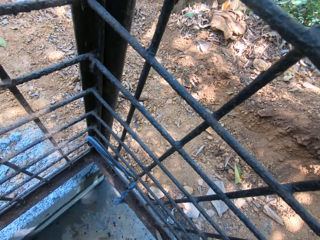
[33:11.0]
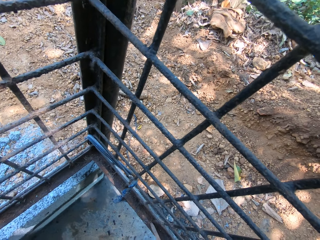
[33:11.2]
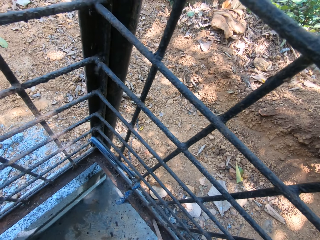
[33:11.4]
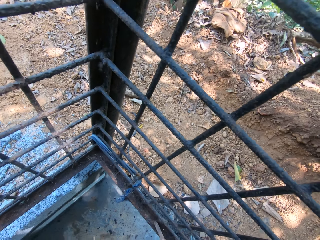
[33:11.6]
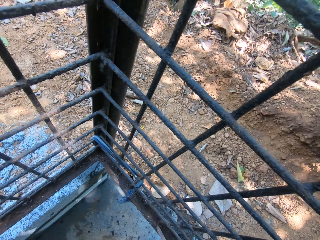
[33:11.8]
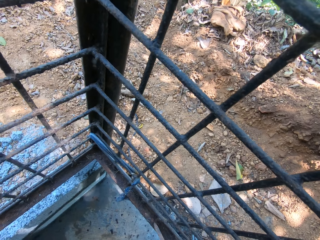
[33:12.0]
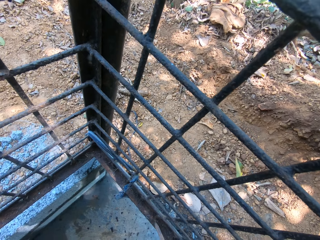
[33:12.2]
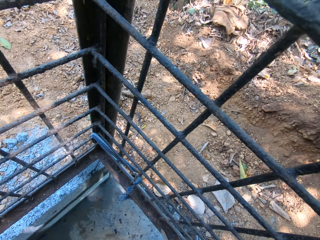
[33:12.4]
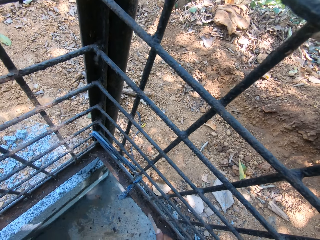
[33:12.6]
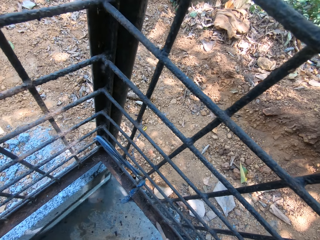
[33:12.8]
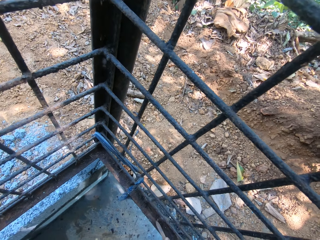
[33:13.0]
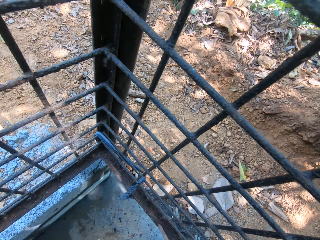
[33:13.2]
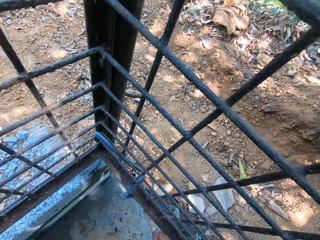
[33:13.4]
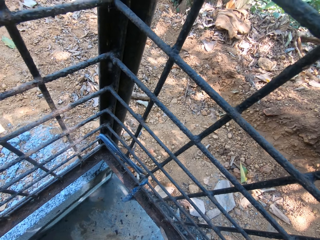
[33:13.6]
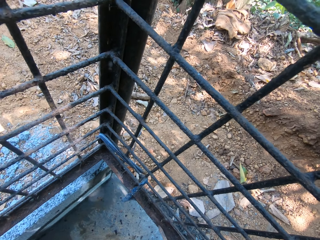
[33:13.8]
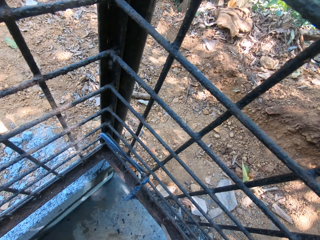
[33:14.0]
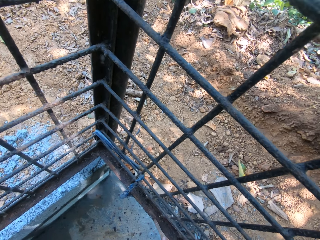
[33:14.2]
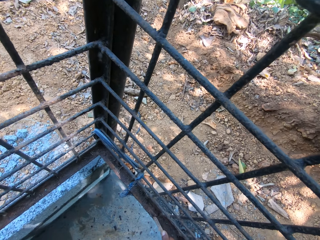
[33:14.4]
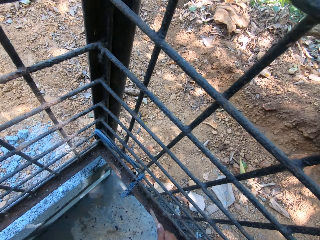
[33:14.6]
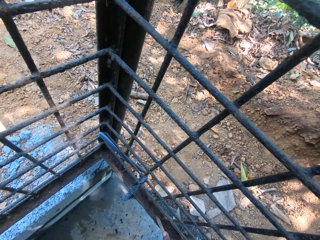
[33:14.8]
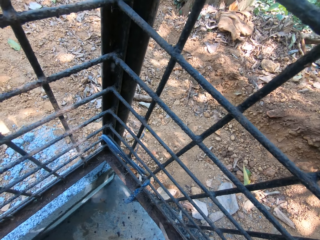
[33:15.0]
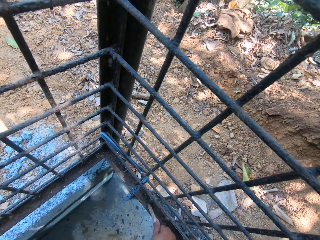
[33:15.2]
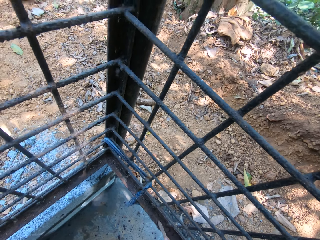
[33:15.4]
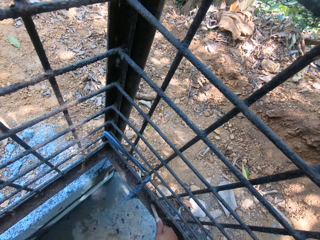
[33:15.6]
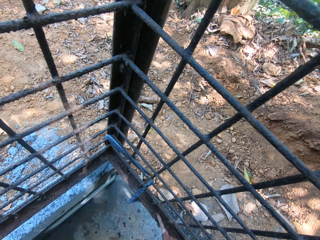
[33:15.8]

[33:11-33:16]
The camera wearer sands the metal grill.

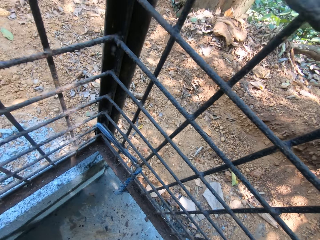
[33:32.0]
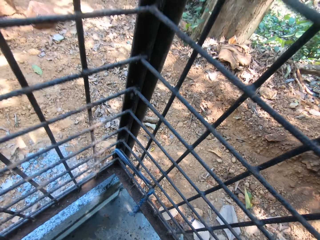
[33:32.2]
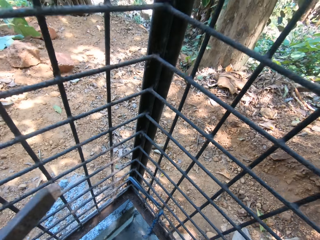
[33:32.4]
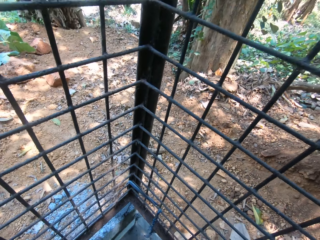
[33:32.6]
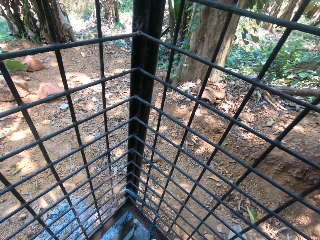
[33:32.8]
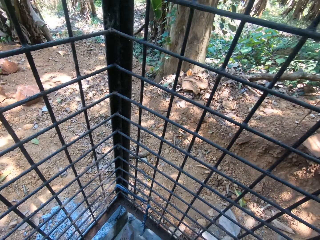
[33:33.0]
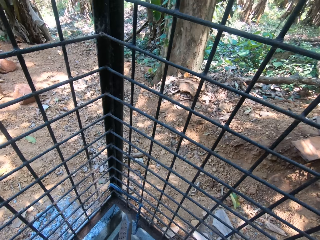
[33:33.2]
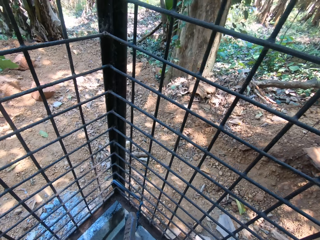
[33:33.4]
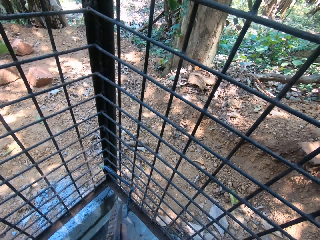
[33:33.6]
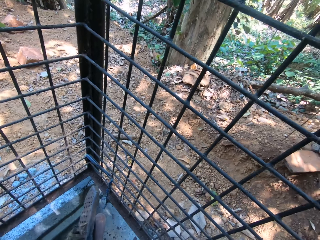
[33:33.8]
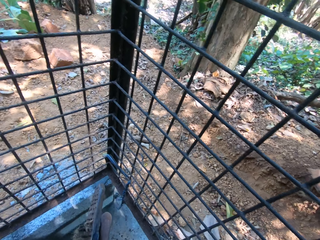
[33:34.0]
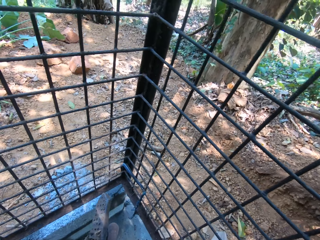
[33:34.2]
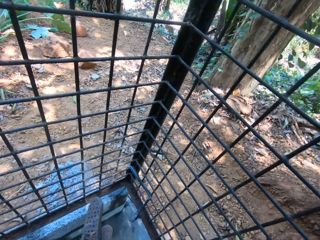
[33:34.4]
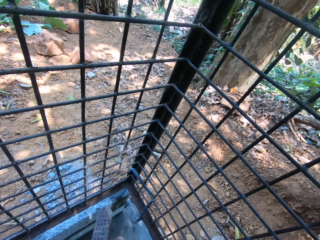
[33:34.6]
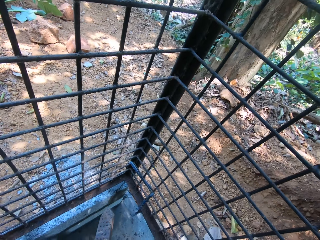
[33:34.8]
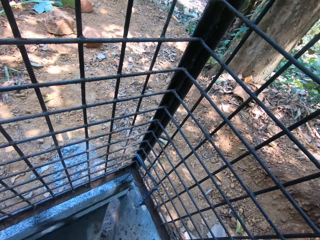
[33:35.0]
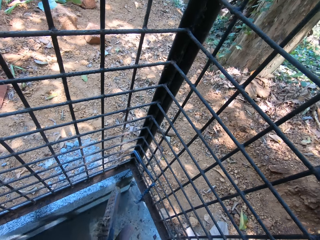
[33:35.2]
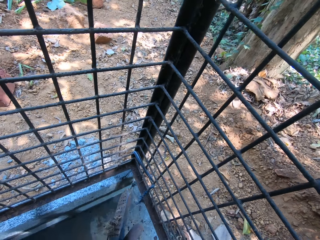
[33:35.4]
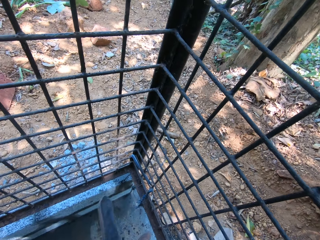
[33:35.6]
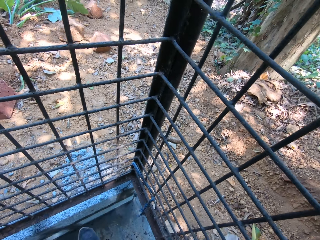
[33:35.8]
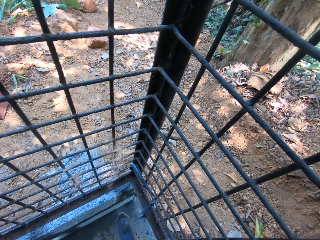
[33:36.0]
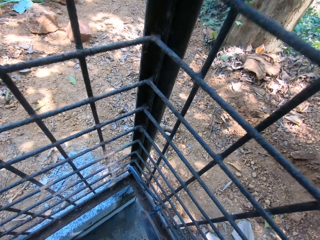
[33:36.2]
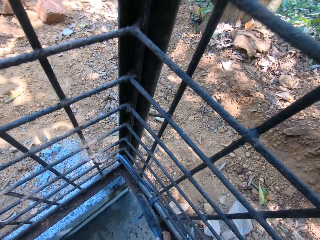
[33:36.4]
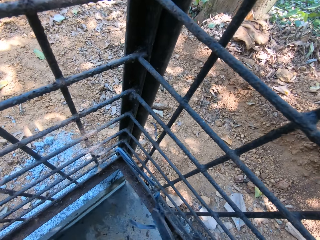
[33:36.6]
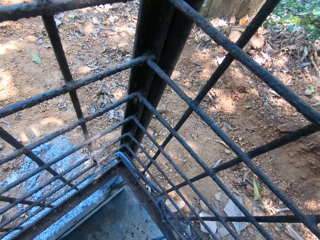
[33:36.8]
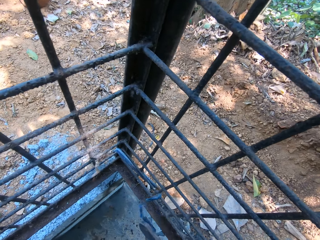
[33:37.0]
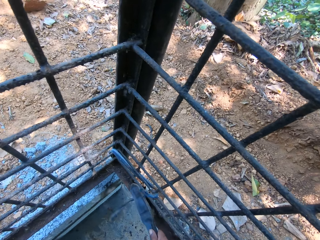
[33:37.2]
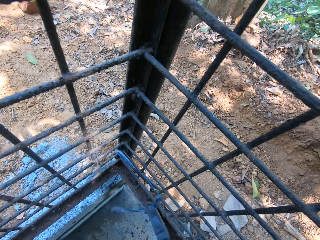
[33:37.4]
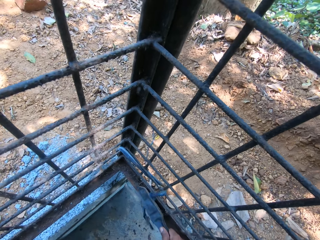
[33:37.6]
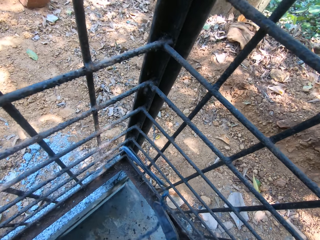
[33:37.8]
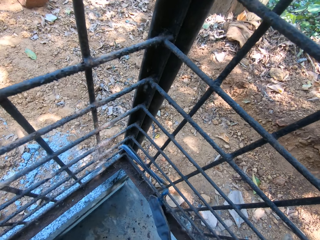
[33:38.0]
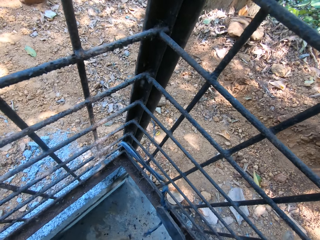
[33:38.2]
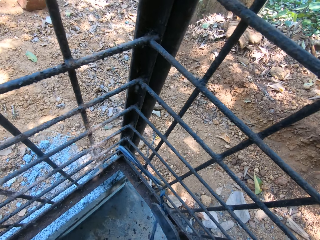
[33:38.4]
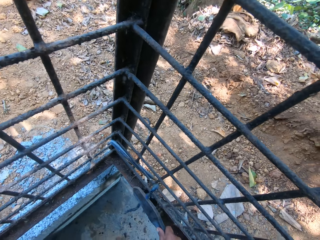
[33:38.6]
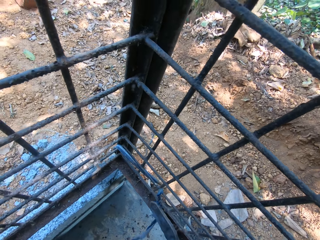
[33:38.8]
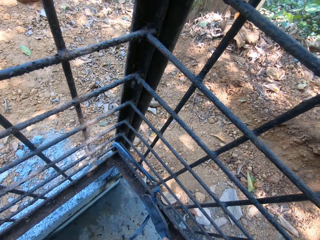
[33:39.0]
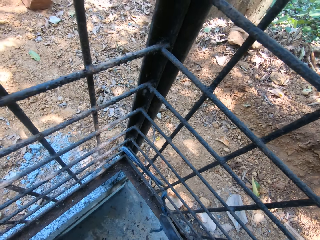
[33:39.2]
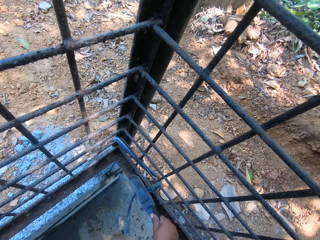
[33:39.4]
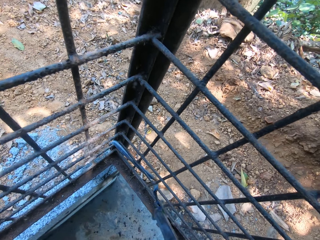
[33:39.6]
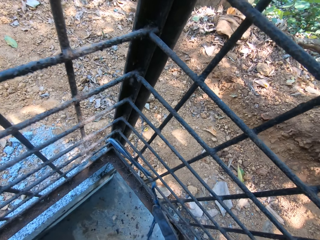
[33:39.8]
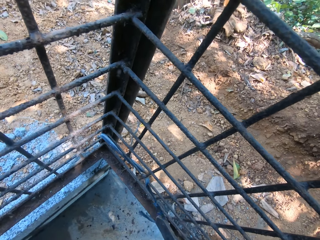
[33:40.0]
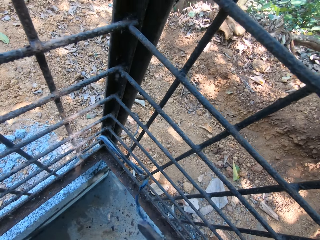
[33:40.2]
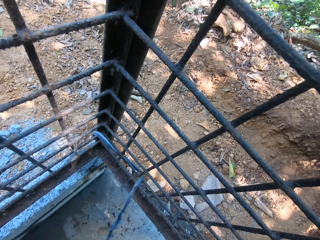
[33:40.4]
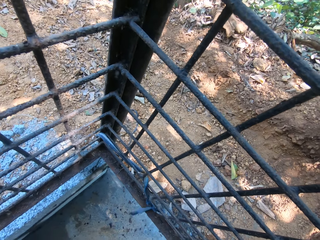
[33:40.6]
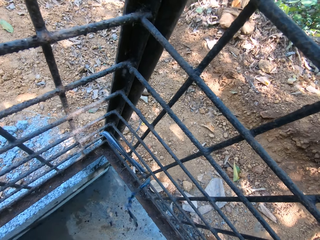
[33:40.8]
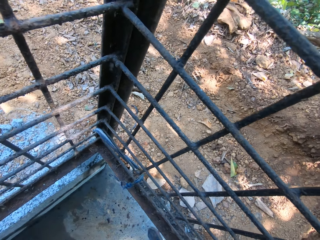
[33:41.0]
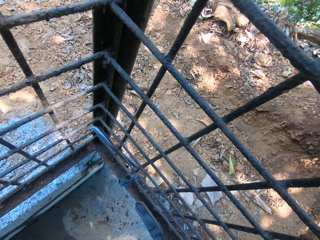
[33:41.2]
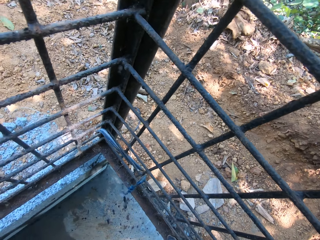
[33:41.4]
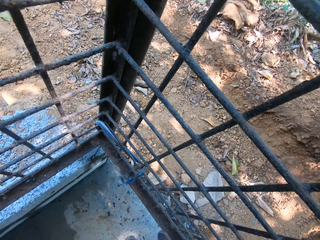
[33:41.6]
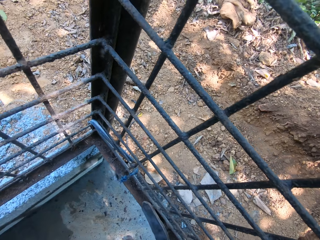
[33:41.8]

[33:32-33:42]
The camera wearer looks around. They sand the grill.

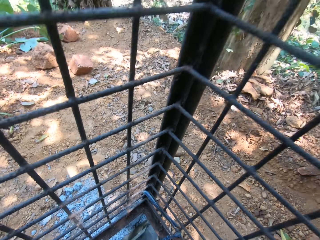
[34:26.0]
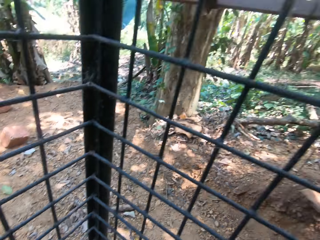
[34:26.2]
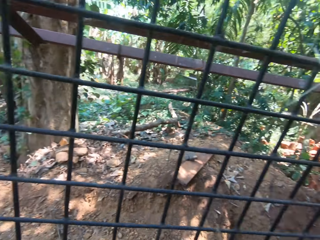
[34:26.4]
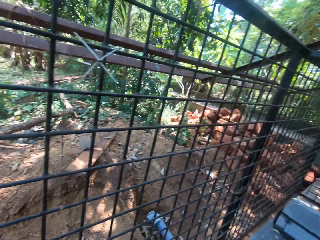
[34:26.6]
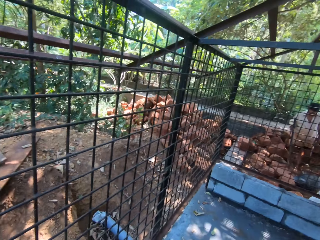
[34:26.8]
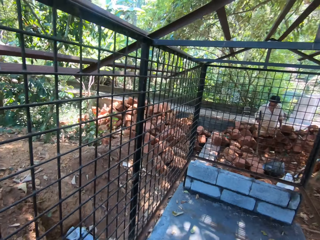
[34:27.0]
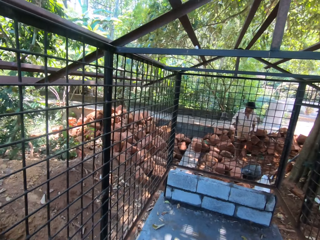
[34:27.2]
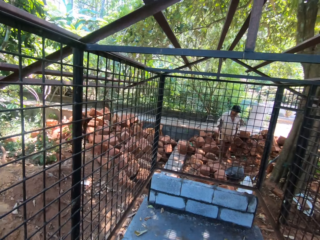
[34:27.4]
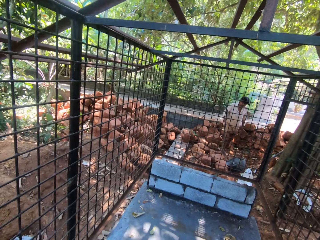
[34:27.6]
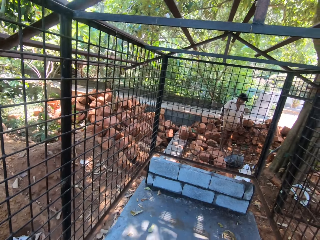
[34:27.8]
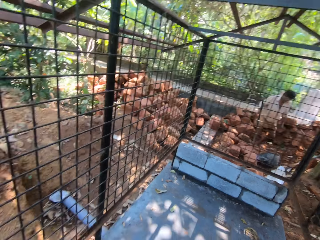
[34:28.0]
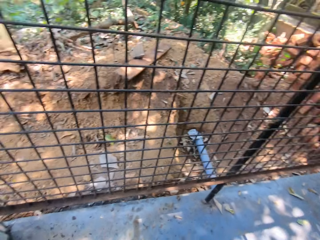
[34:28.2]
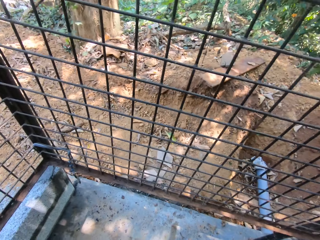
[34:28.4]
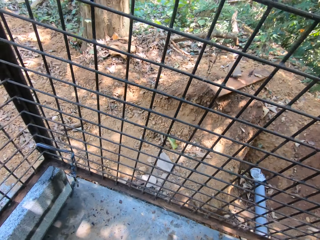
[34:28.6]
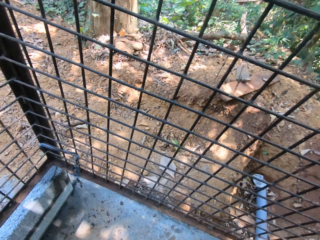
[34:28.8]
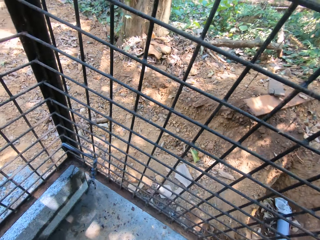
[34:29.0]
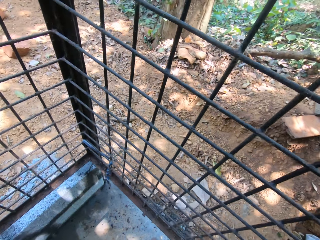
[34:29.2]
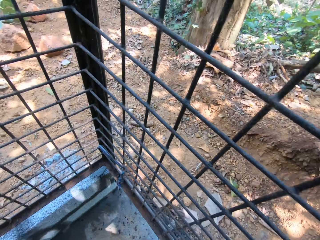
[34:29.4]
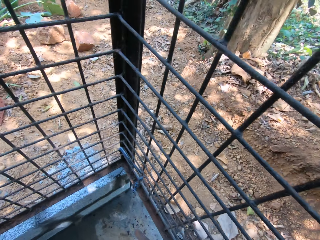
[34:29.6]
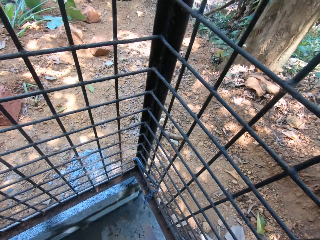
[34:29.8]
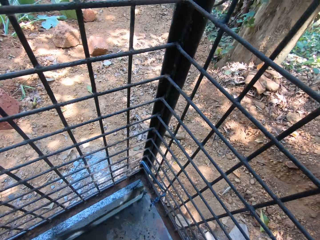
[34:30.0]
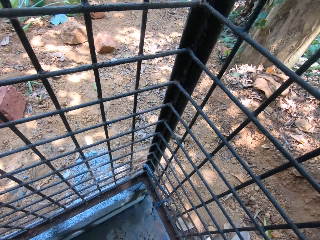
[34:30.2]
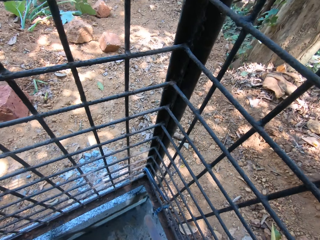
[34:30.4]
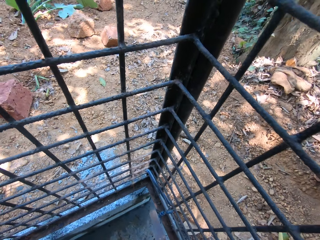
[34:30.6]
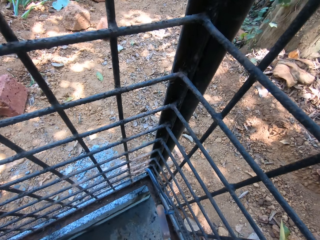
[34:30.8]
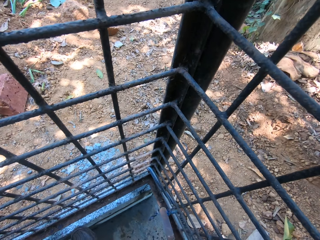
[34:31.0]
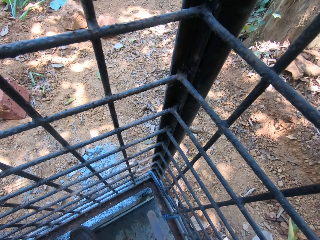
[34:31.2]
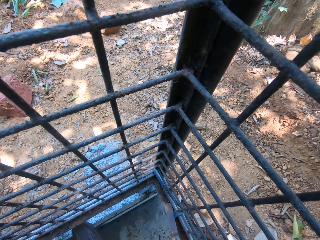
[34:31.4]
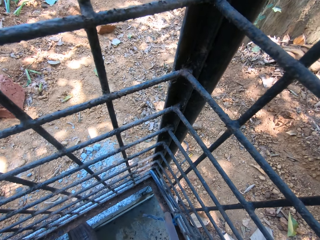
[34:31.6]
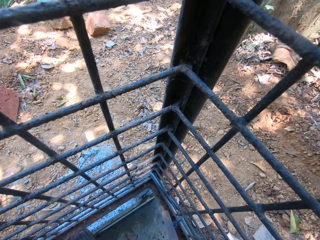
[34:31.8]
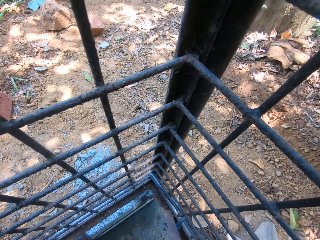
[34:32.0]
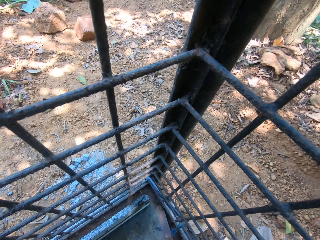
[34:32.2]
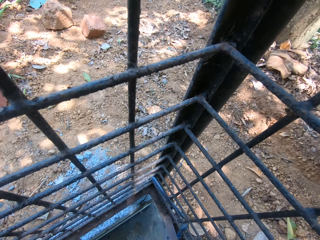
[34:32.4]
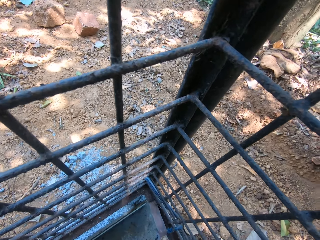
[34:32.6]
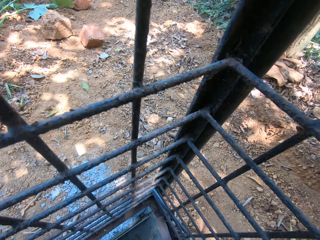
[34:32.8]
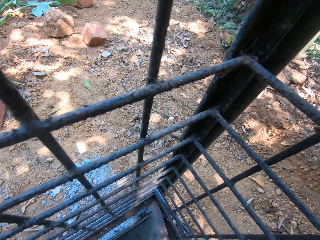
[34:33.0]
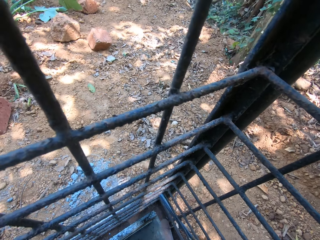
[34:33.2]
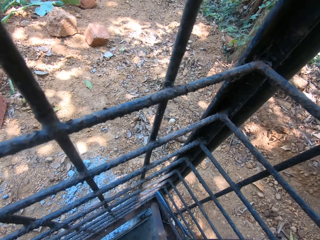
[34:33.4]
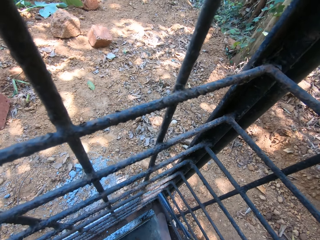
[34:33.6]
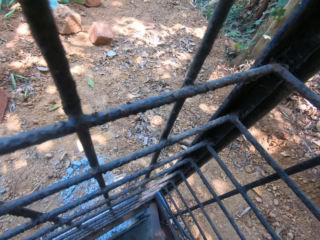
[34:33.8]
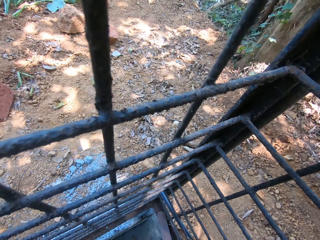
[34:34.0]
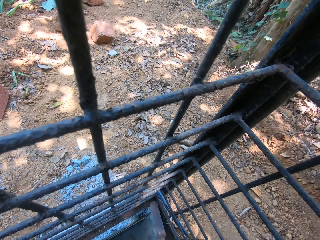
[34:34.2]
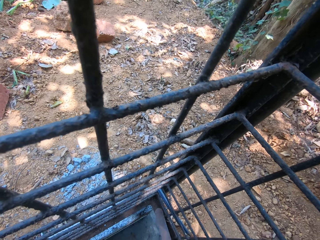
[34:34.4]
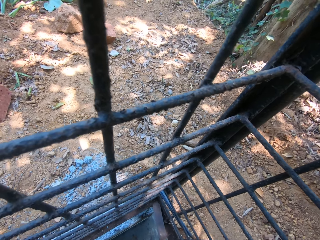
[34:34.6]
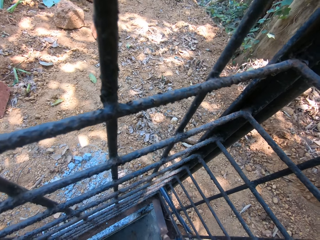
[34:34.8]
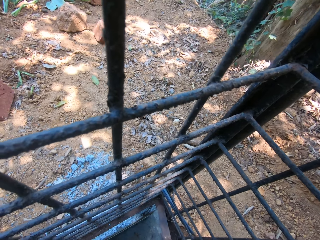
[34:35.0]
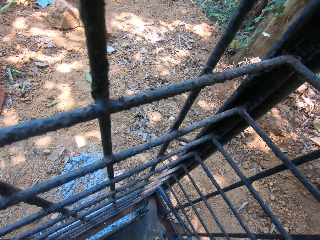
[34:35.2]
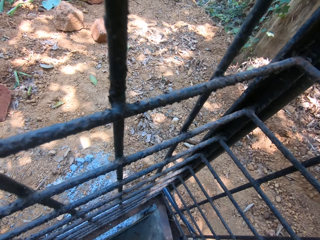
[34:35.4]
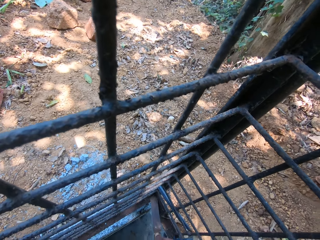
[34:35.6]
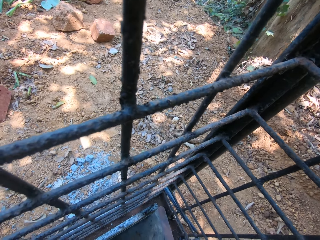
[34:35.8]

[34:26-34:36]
The camera wearer talks with a man. They sand the metal grill.
